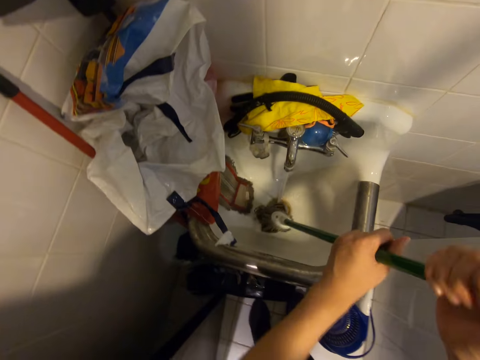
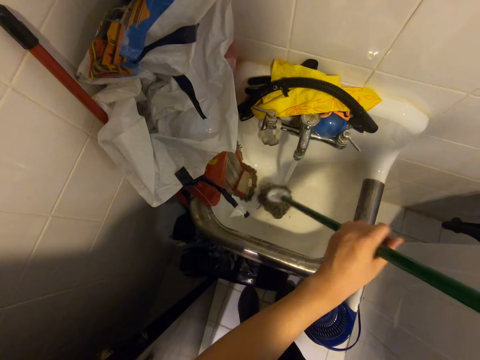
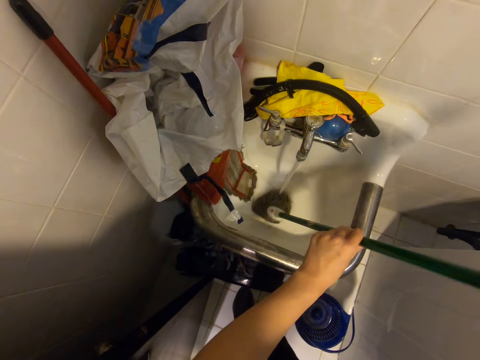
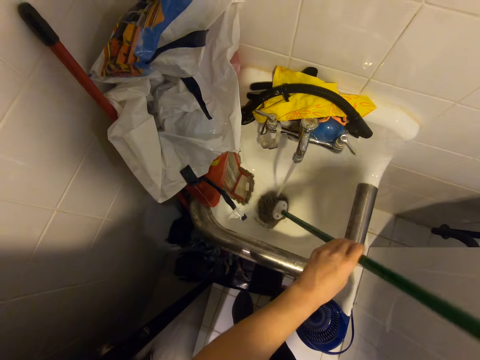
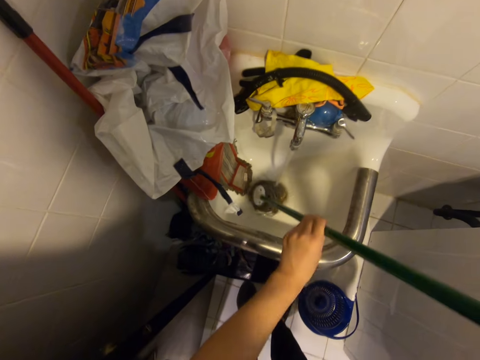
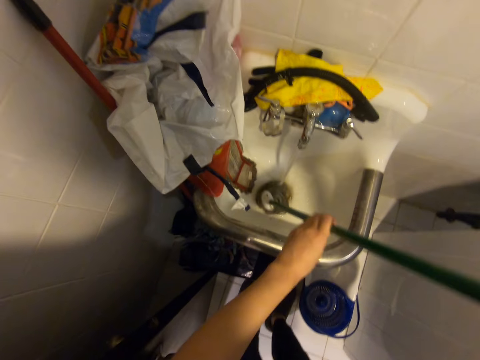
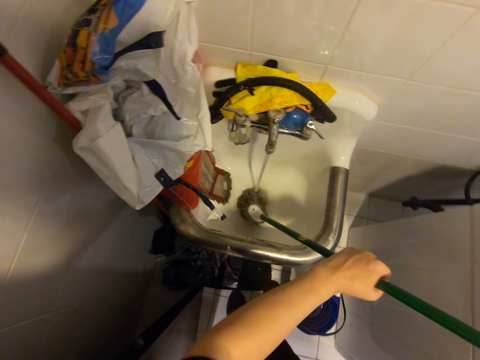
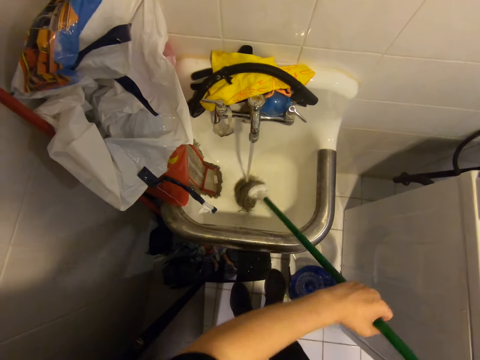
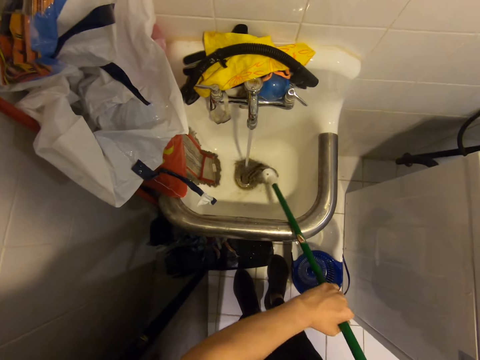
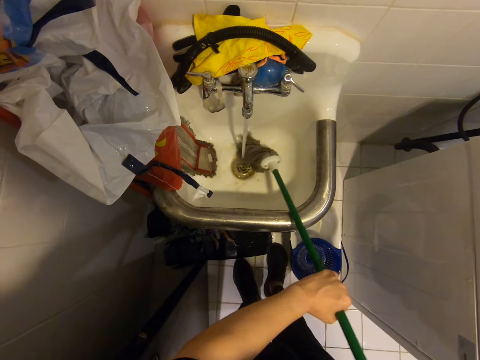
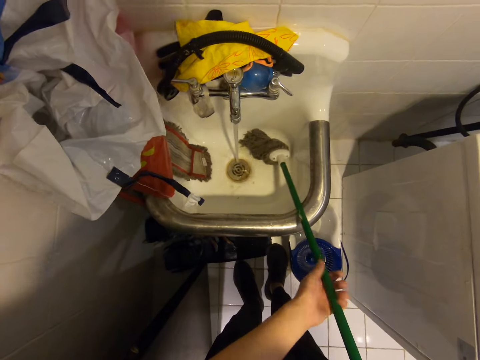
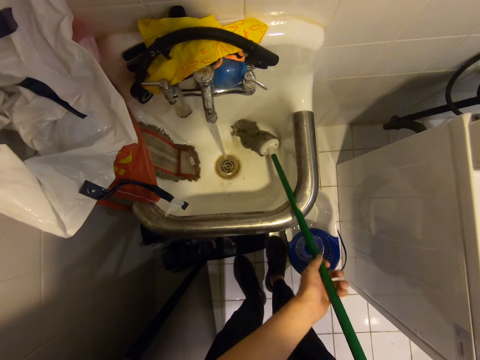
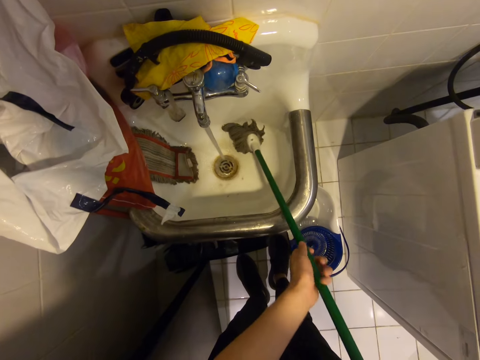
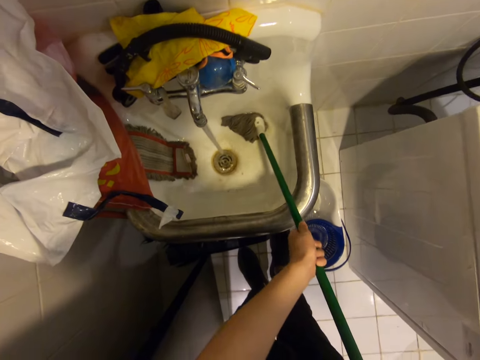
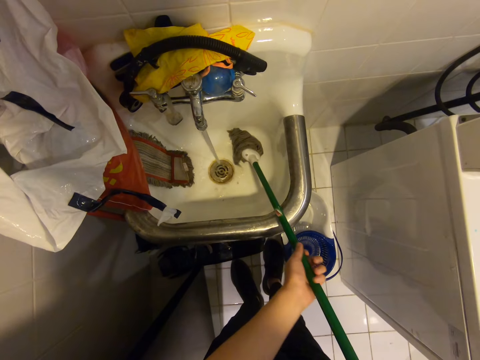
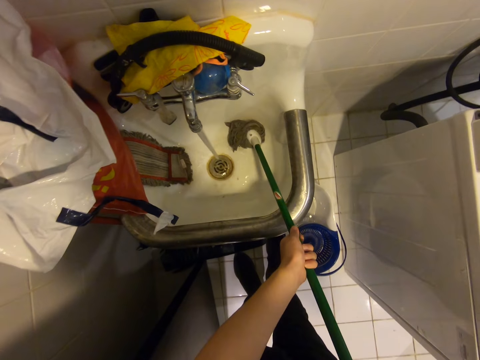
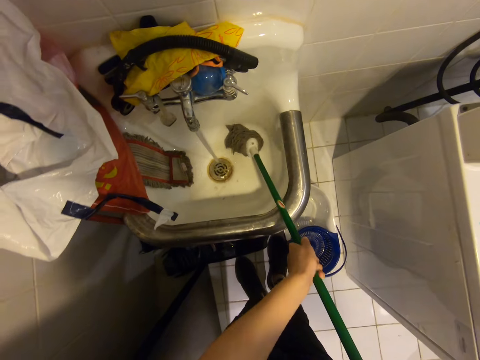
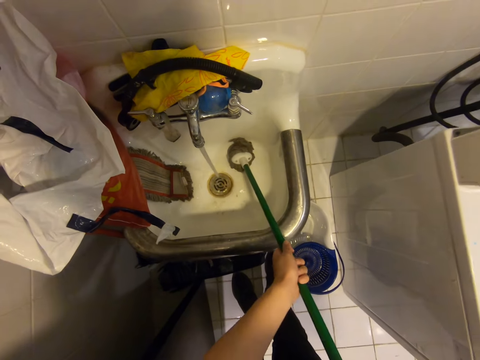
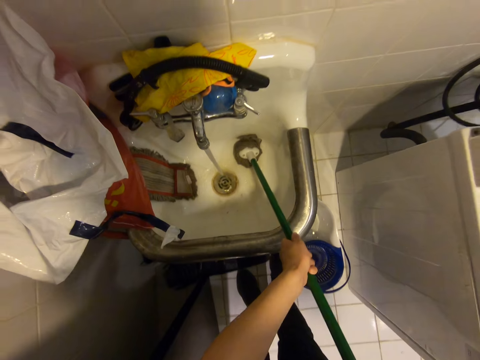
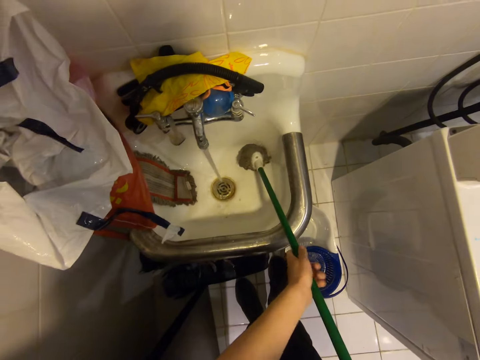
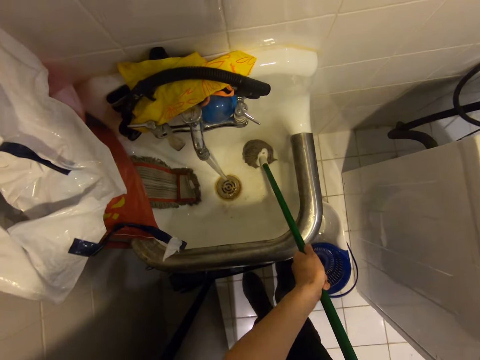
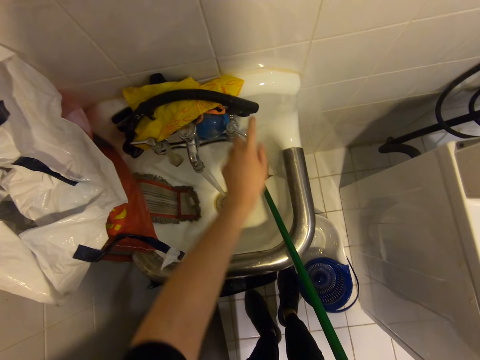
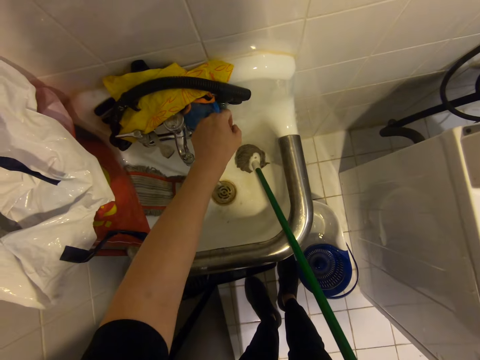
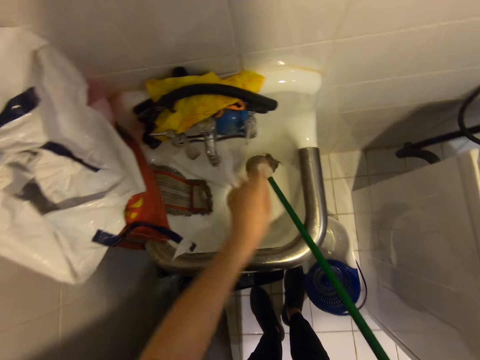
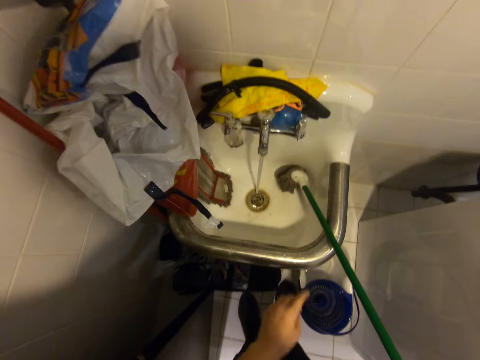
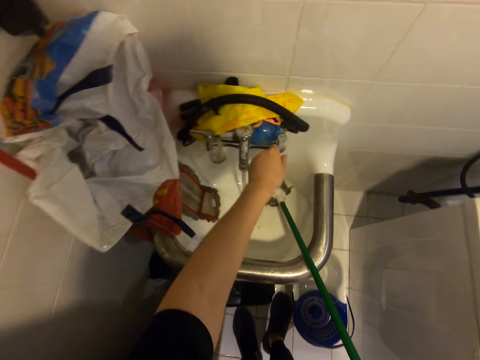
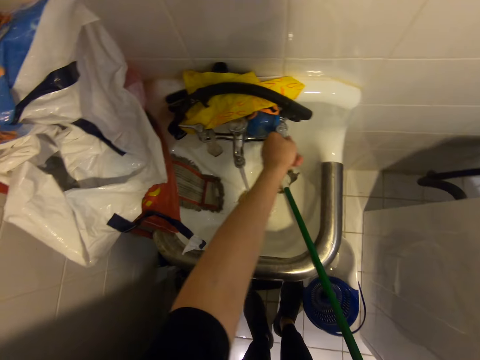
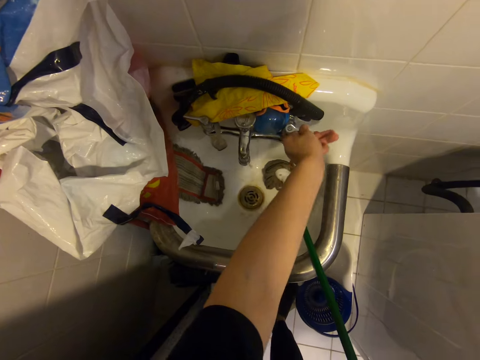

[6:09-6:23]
The camera wearer rinses the mop in the sink. He holds the mop with both hands. He squeezes the water from the mop in the sink. He holds the mop with his right hand and closes the tap with his left hand.

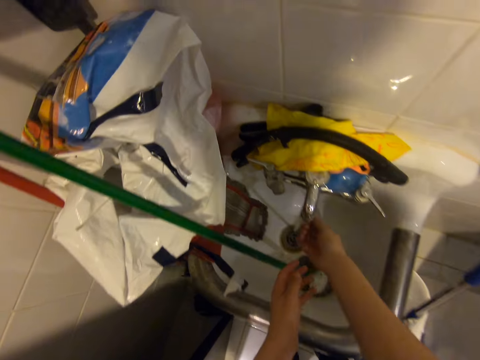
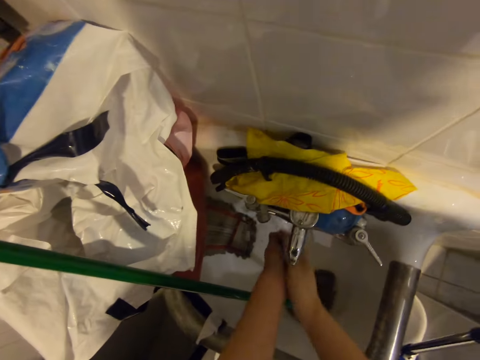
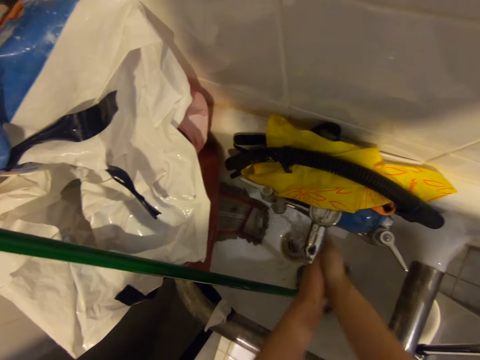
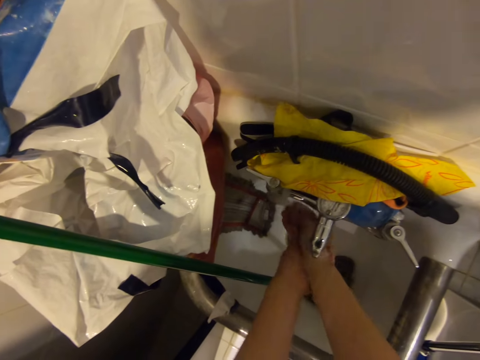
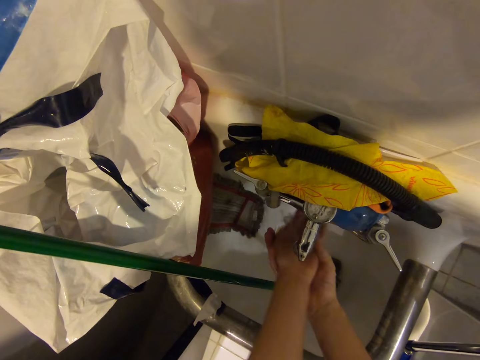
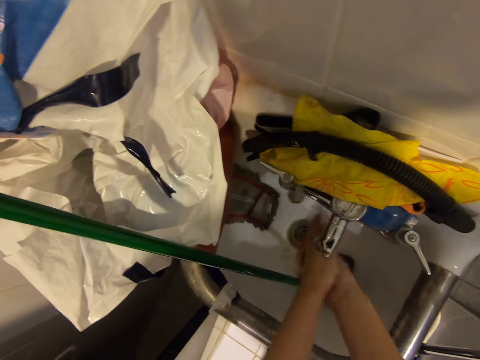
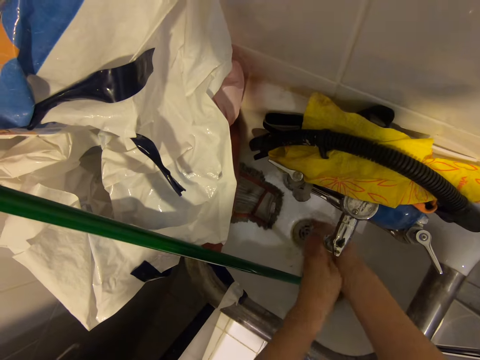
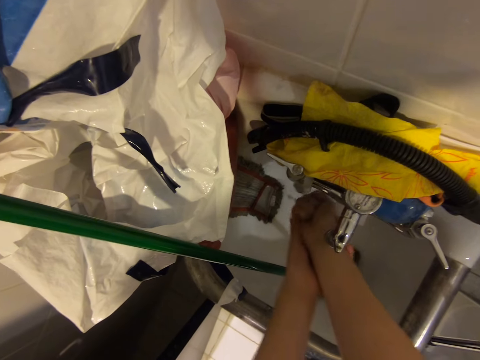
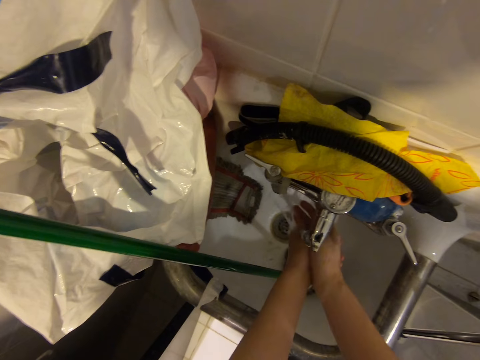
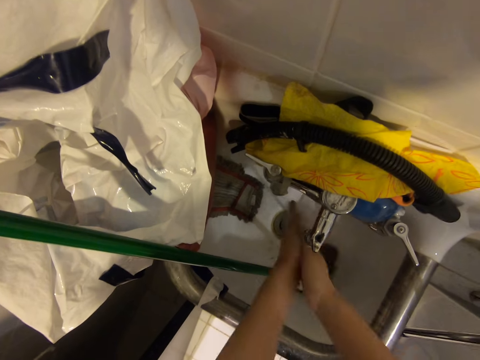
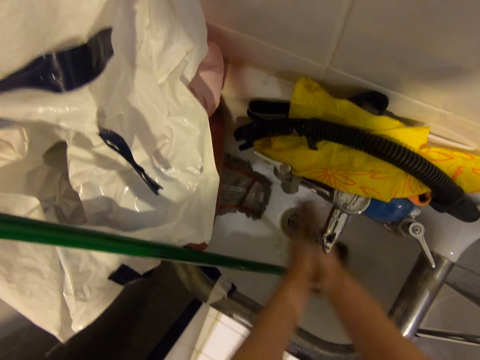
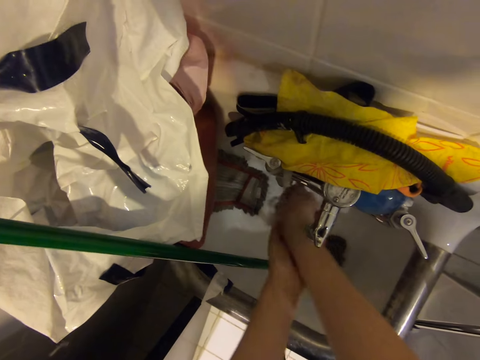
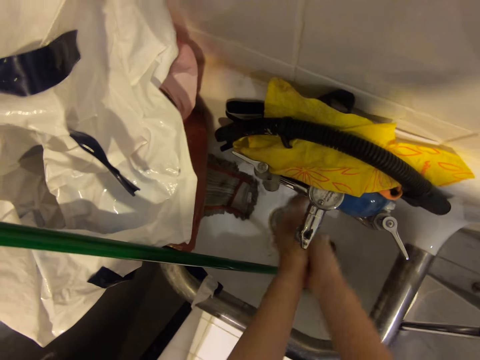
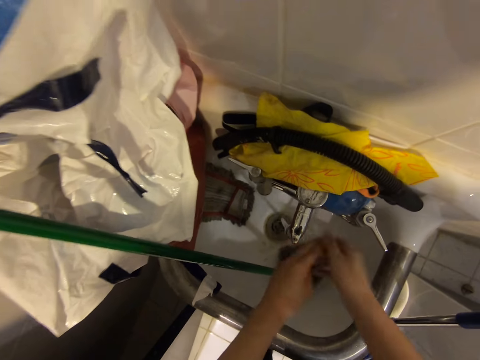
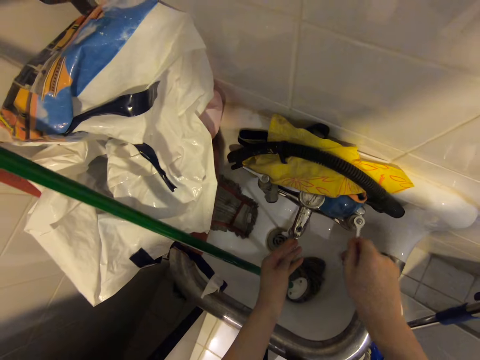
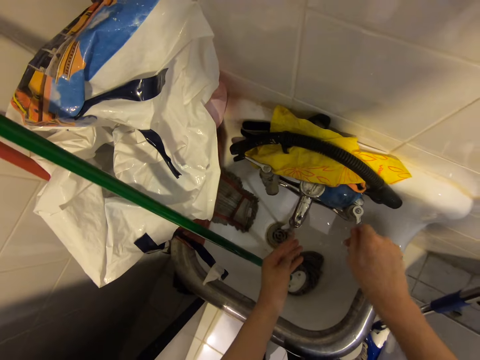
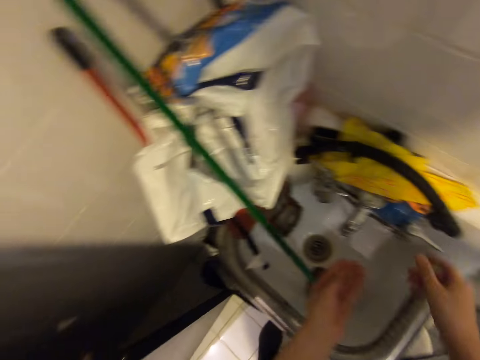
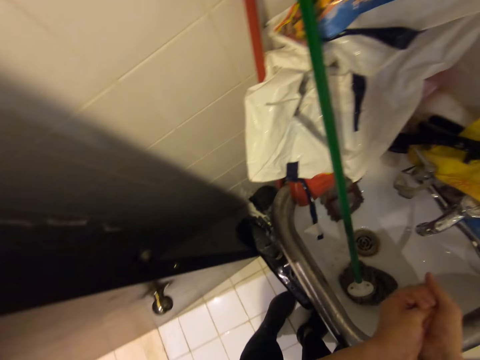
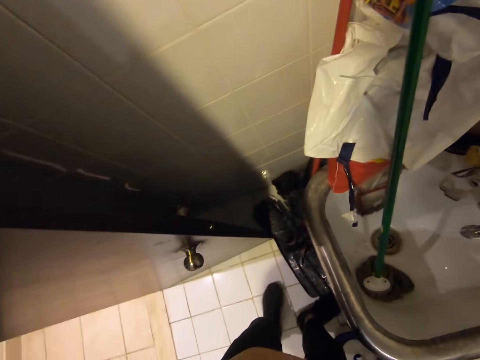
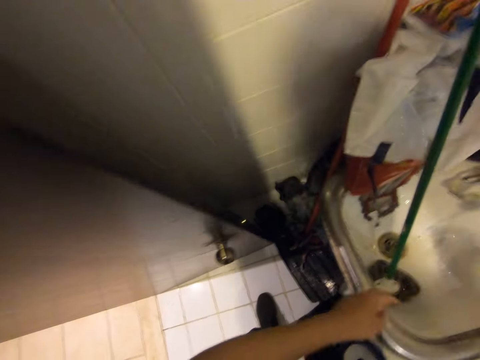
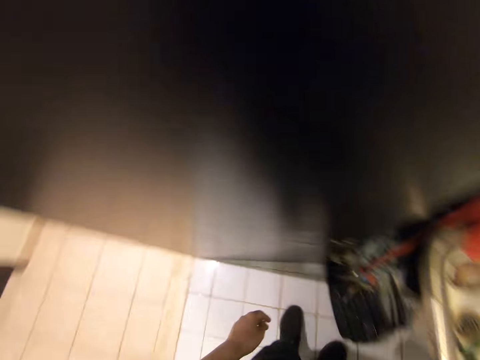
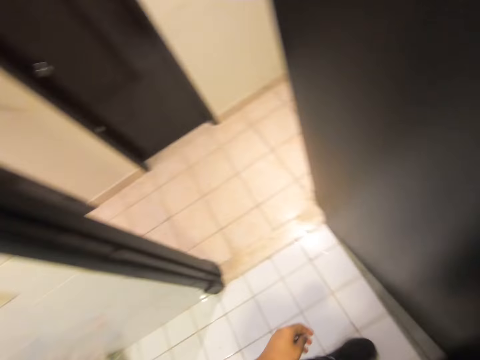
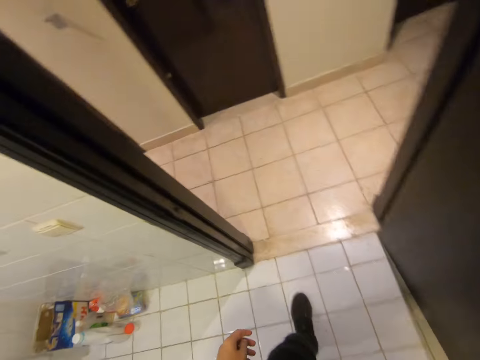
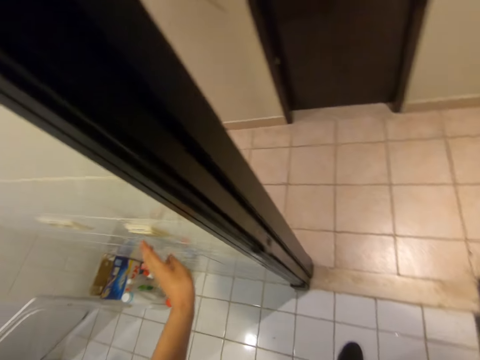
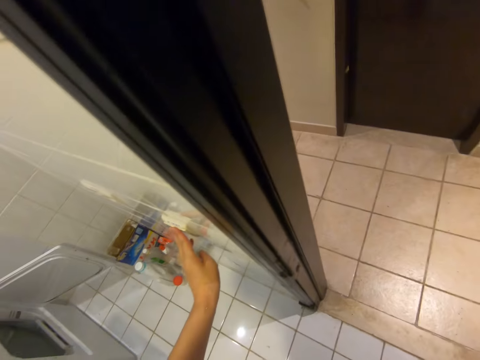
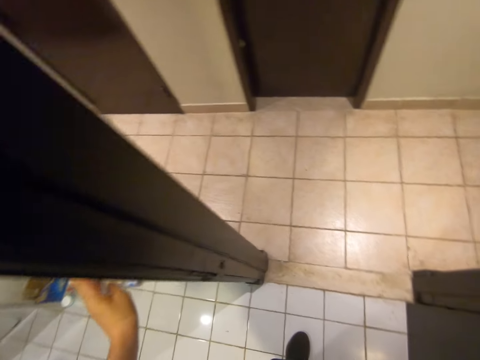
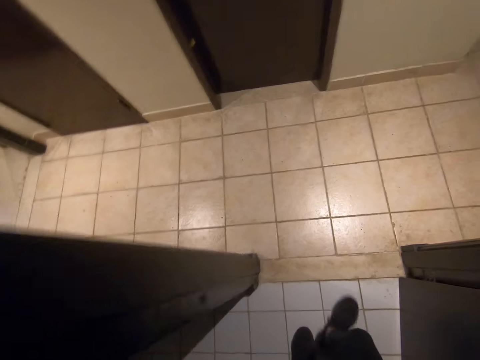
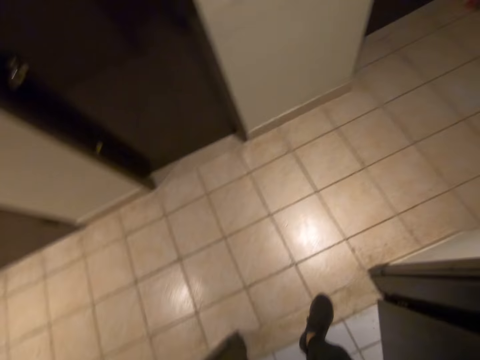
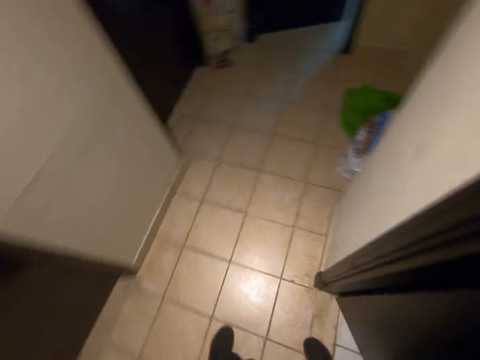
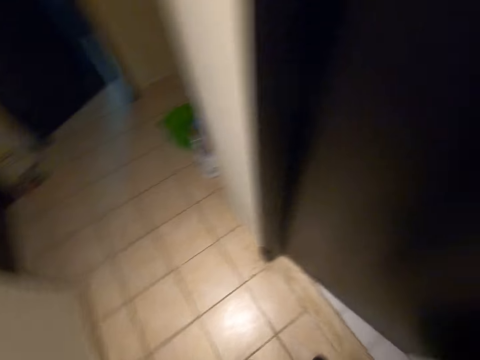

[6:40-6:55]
The camera wearer washes his hands. He closes the tap with his right hand. He switches the light off in the laundry room with his left hand.
